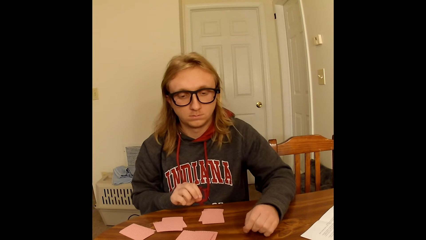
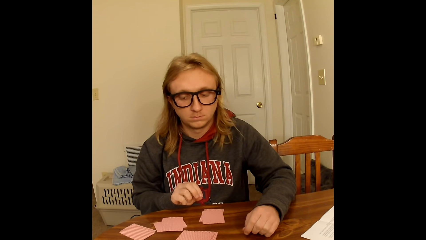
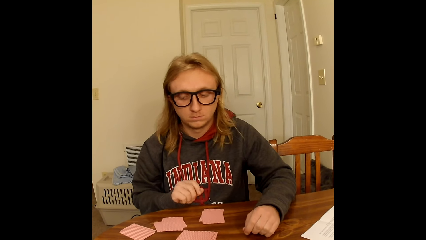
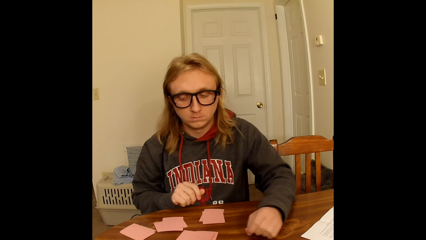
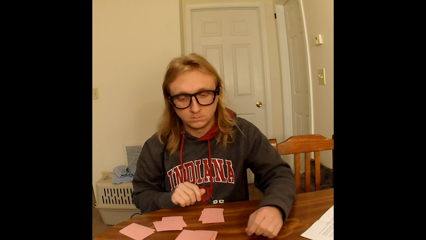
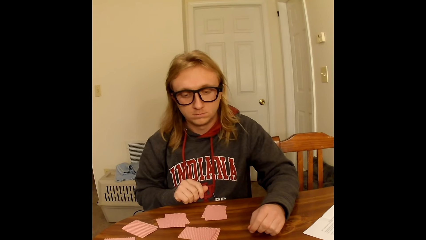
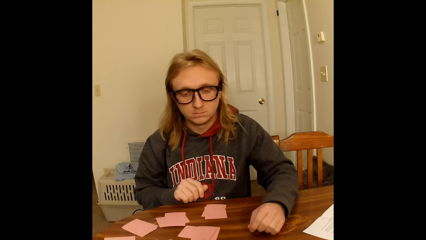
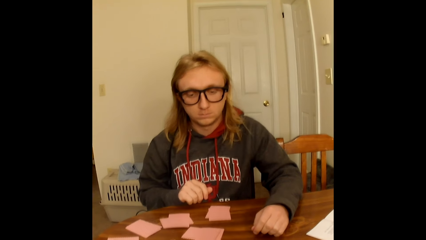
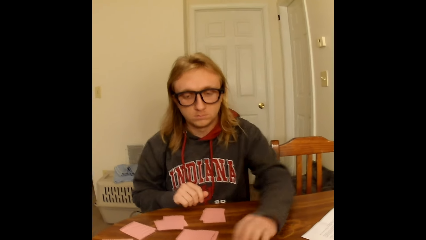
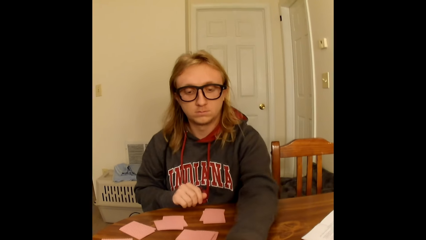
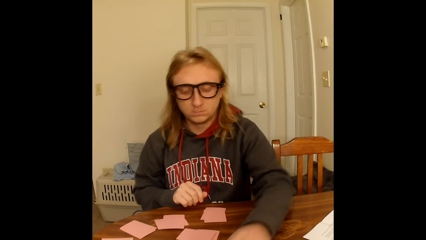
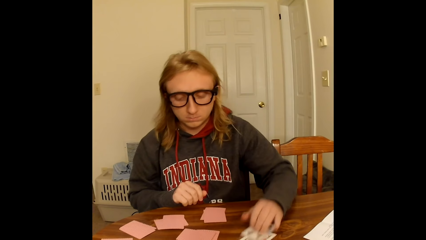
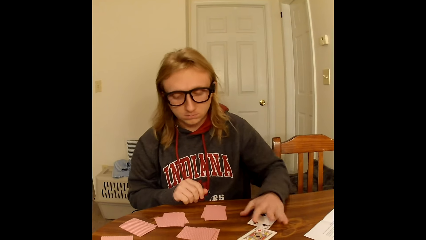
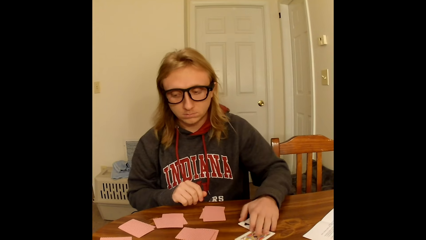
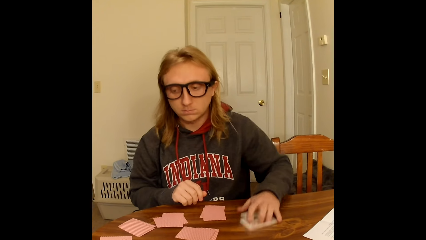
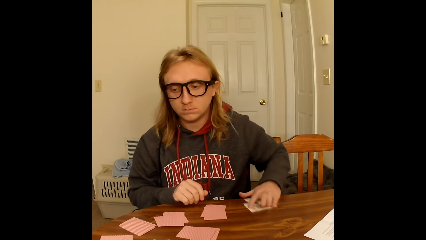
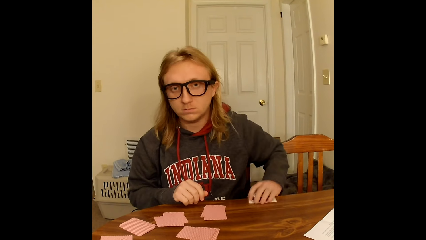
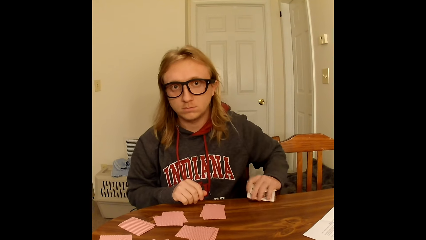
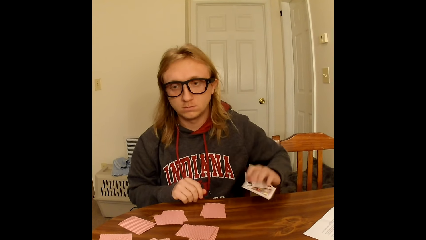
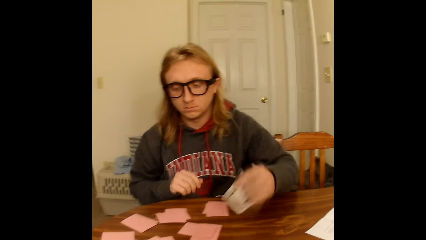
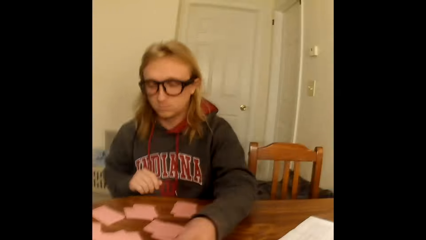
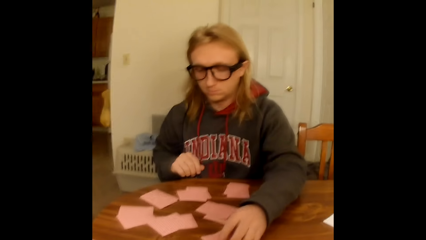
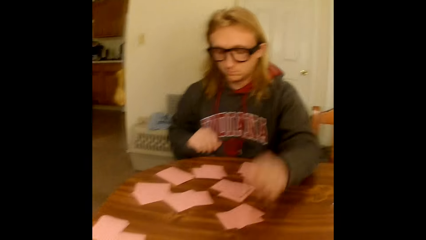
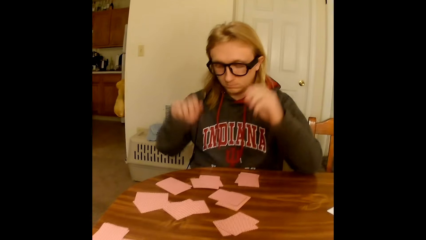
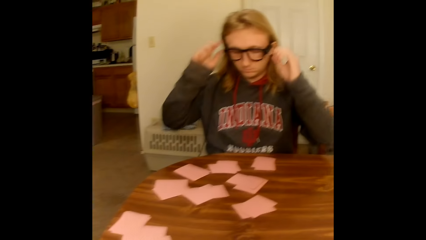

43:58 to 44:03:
The man touches the table with his left hand. He takes a deck of face up playing cards from the table with his left hand. He places the deck of playing cards in his left hand face down on the table. He touches his glasses on his face with both hands.

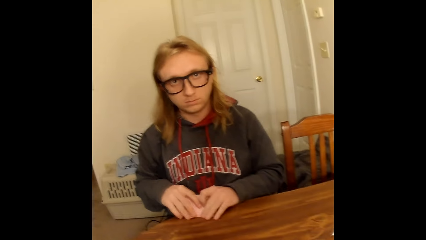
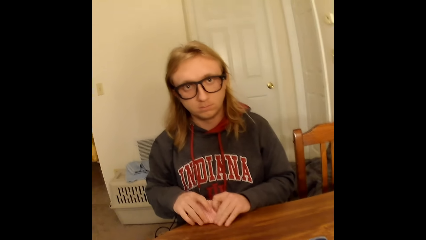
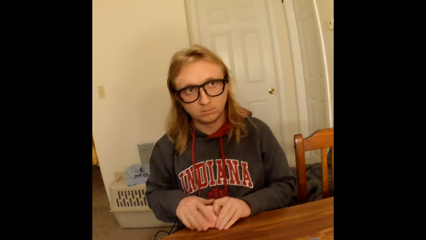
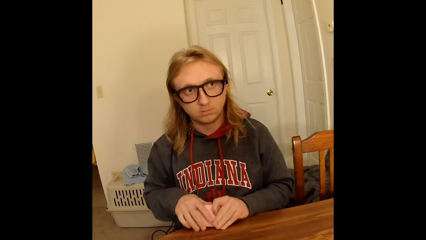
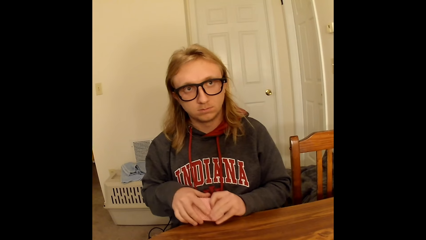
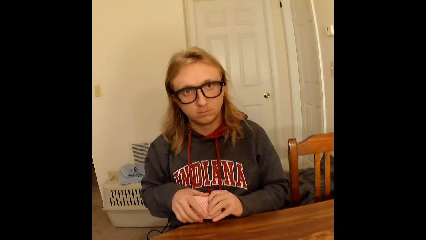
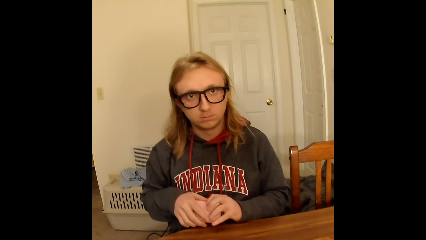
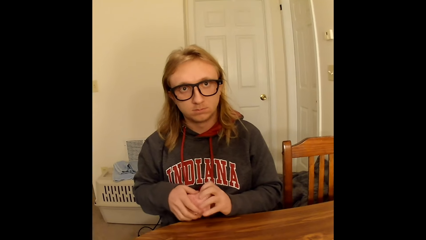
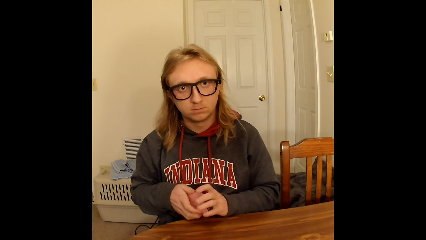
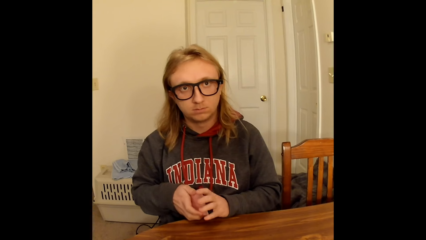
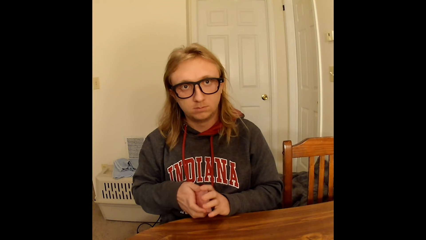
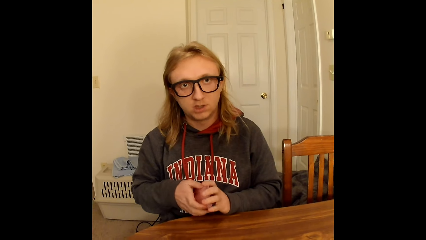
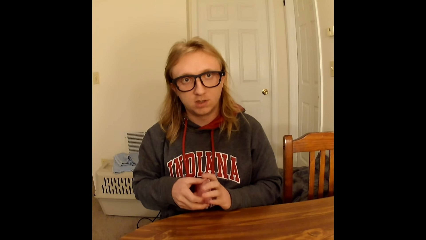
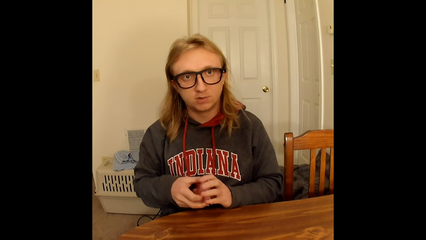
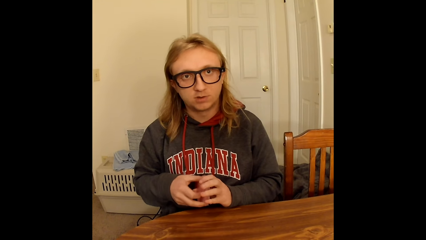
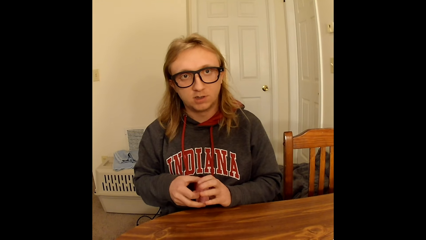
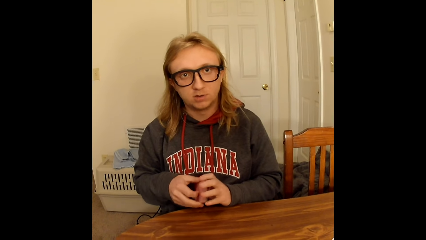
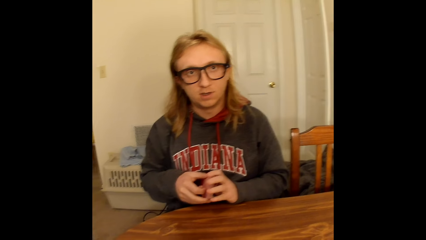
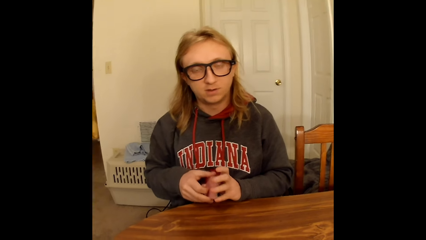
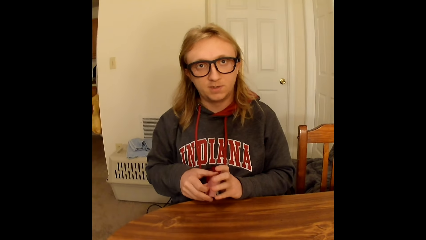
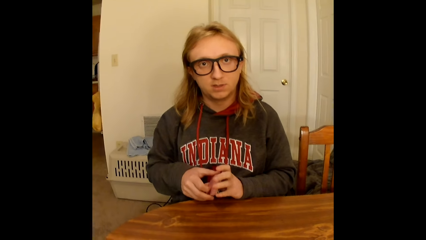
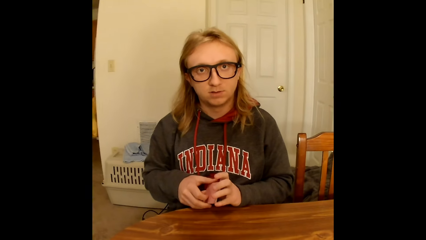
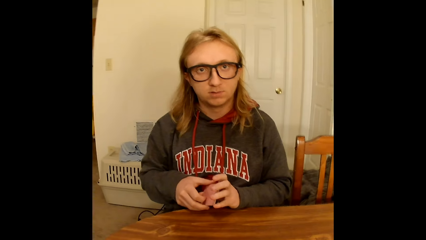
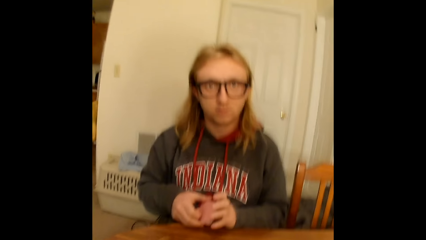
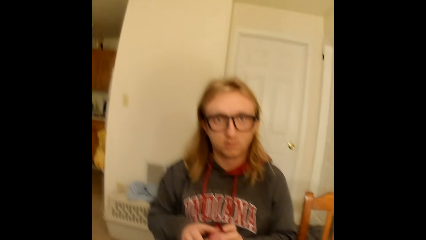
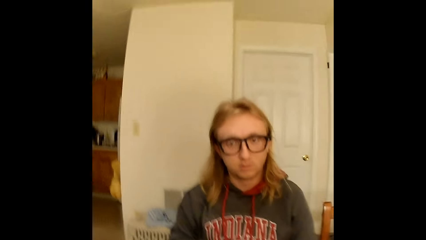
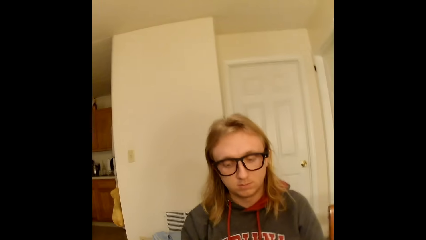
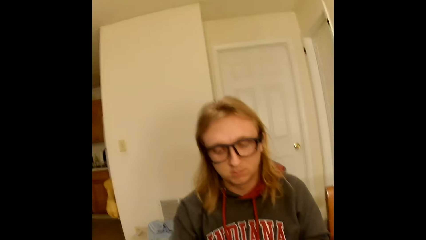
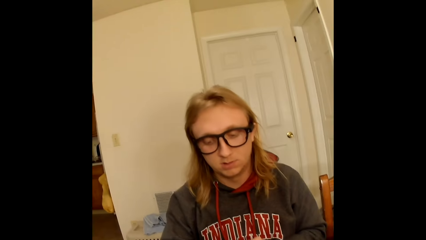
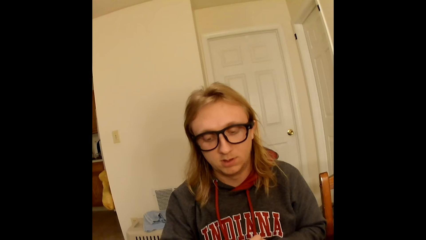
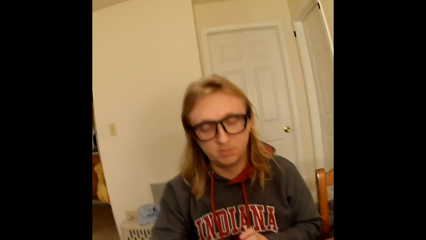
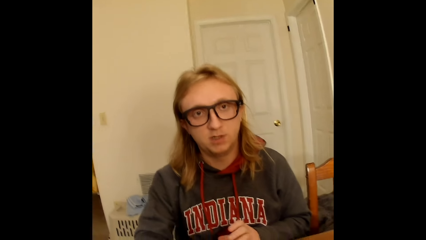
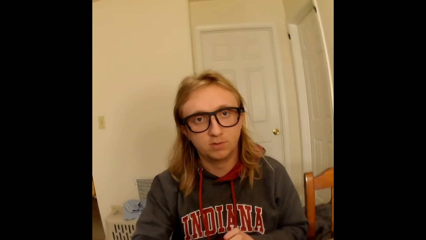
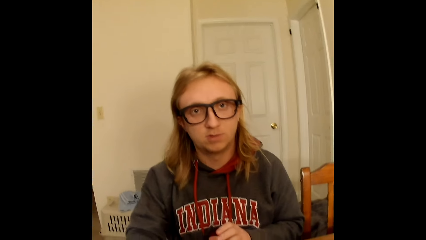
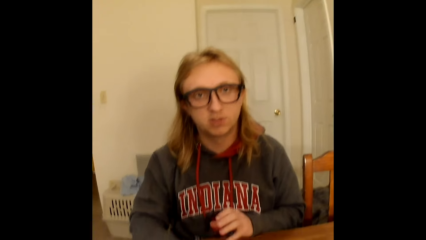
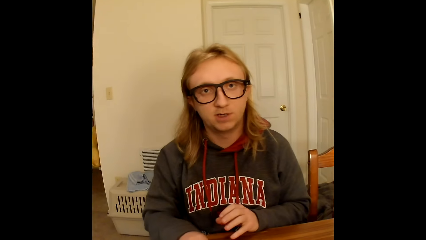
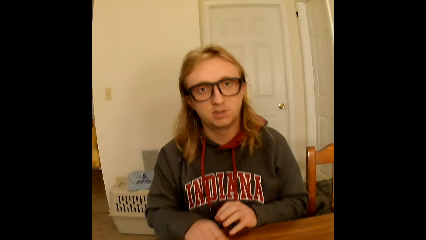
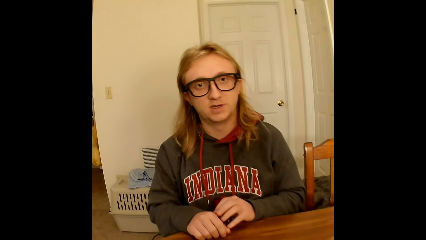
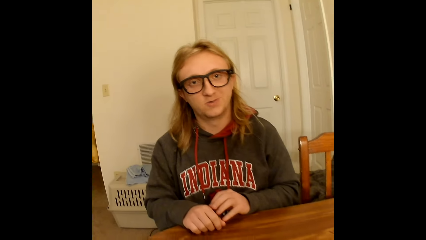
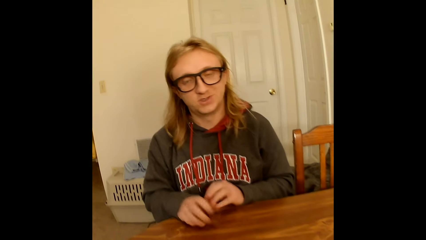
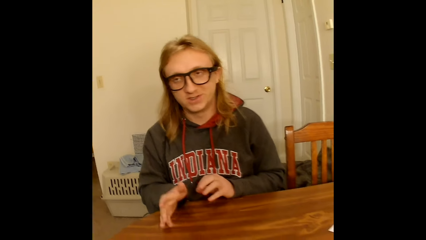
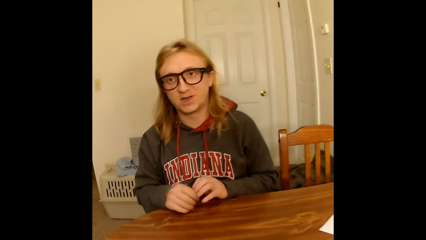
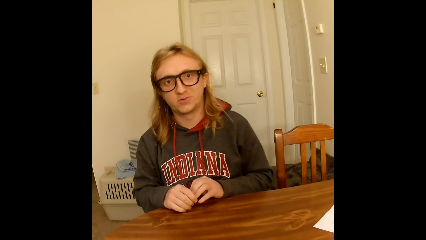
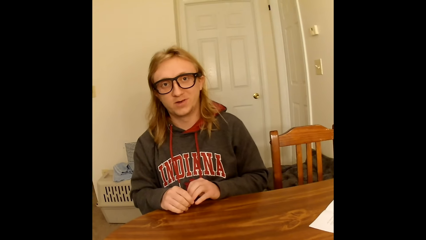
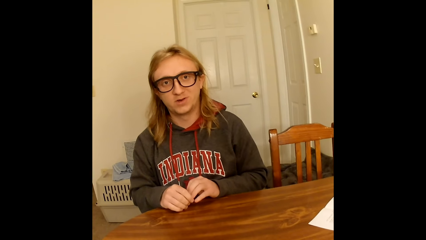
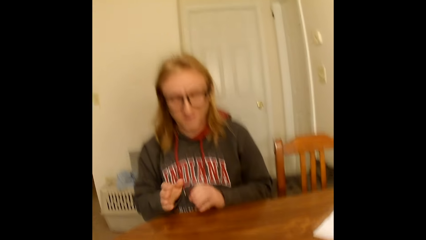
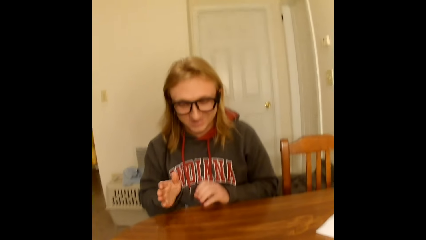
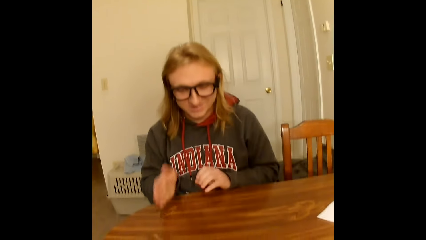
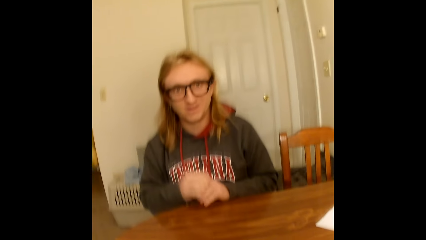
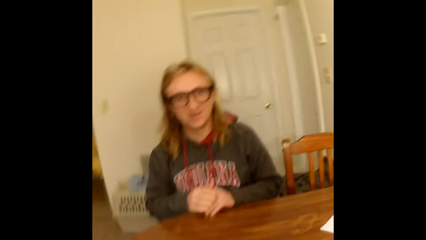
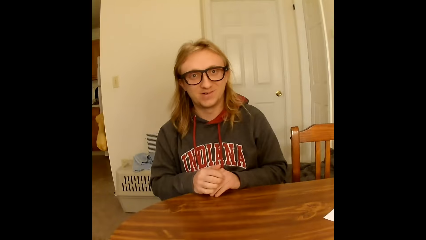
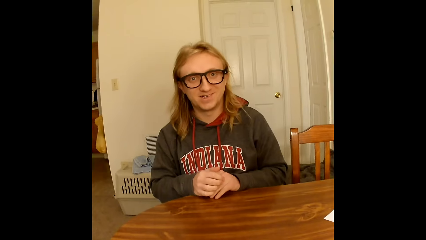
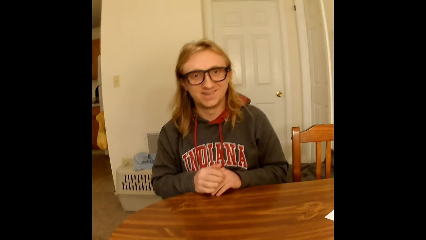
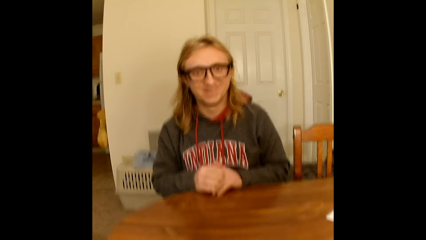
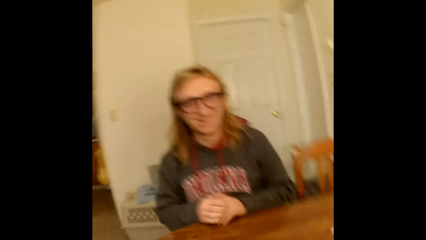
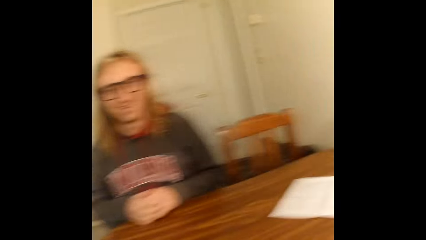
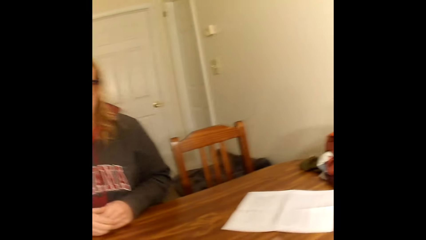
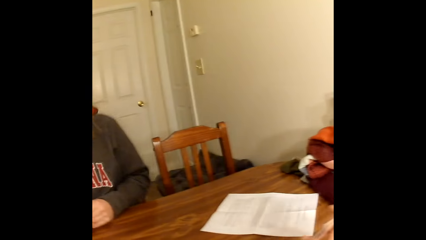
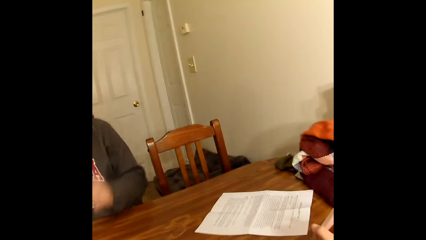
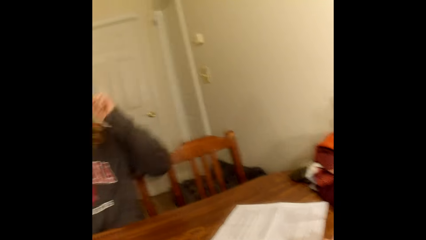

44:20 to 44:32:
A man picks cards. He drops the deck of playing cards in both hands on the table. He touches the table with both hands. He moves a hand. He hits the table.
